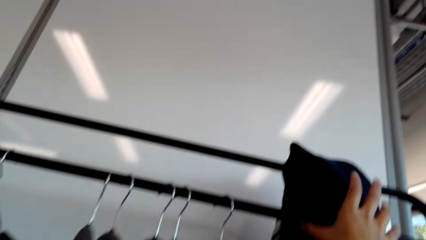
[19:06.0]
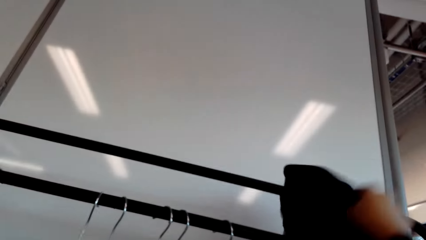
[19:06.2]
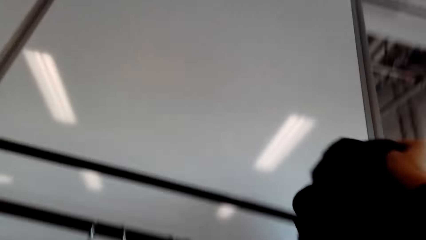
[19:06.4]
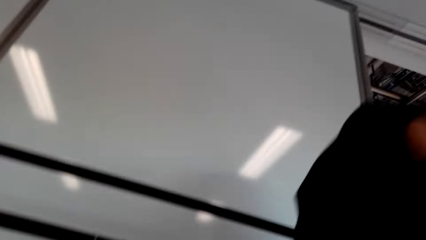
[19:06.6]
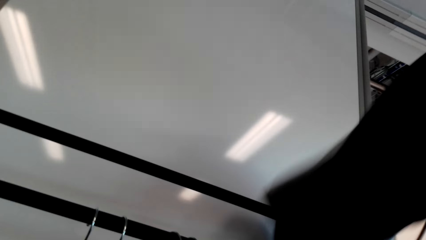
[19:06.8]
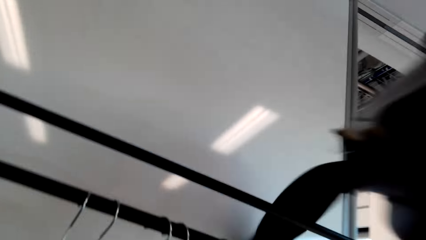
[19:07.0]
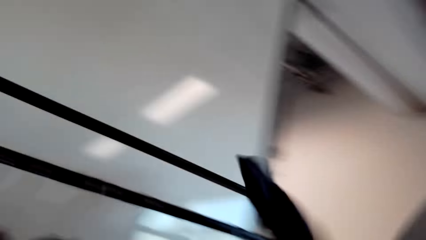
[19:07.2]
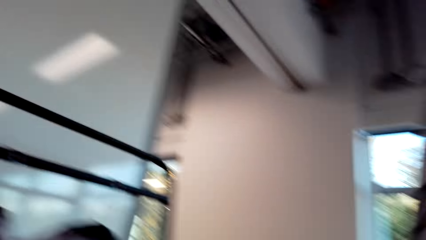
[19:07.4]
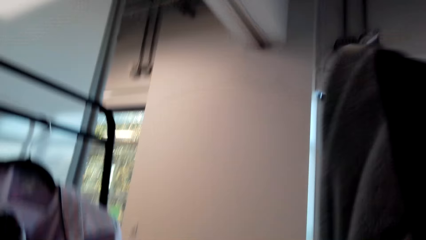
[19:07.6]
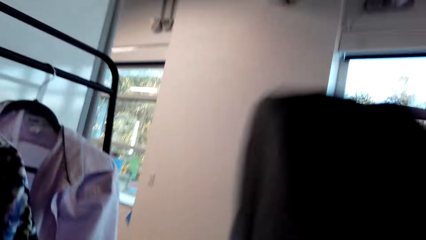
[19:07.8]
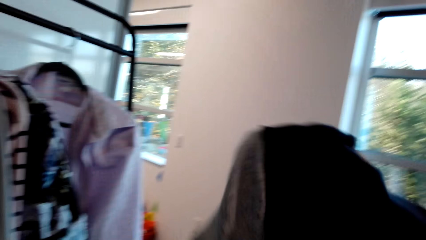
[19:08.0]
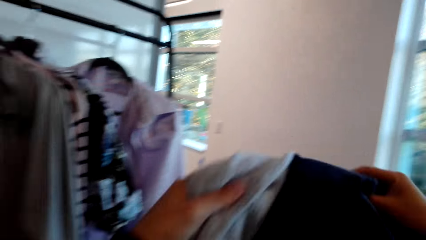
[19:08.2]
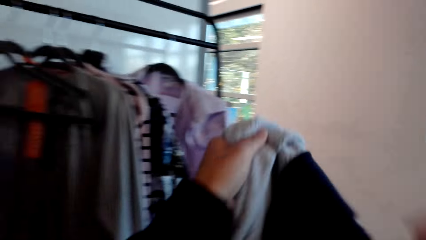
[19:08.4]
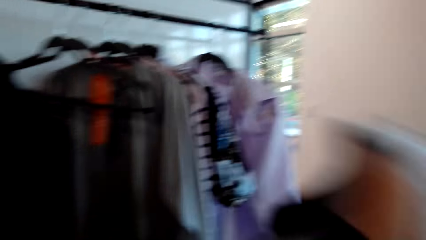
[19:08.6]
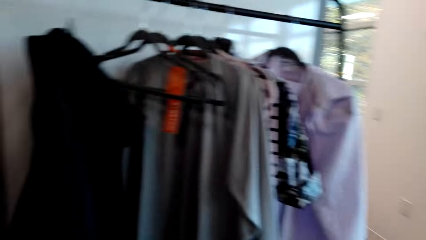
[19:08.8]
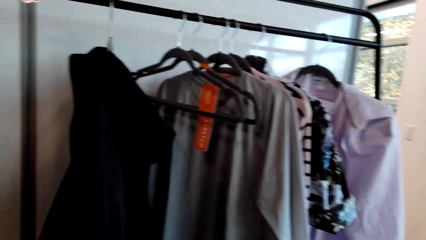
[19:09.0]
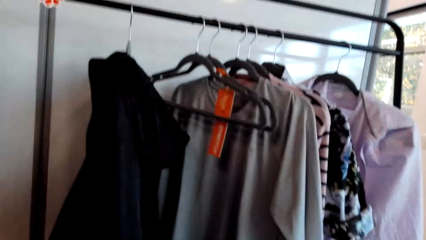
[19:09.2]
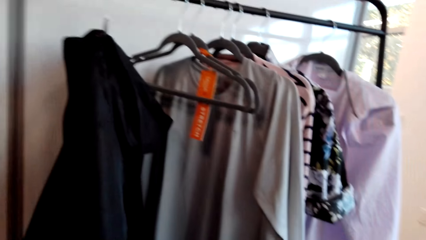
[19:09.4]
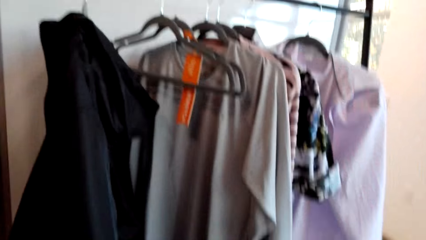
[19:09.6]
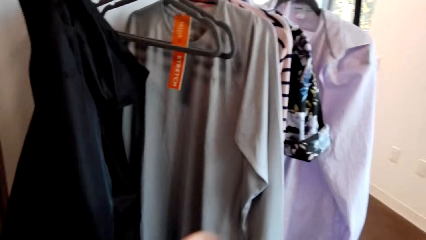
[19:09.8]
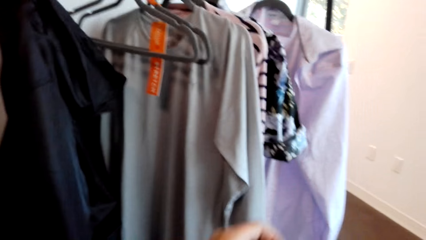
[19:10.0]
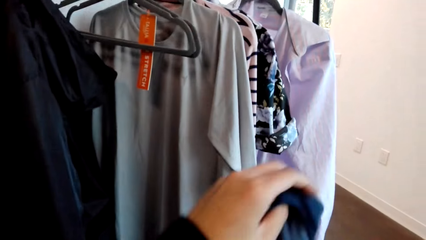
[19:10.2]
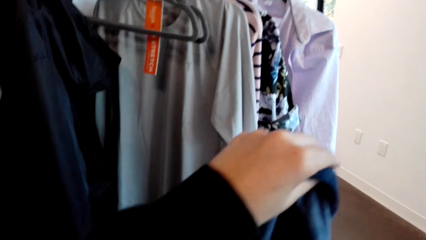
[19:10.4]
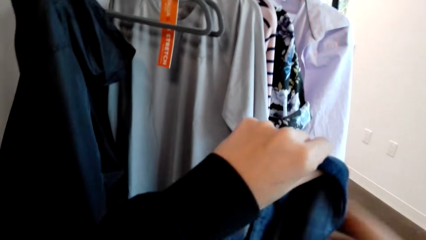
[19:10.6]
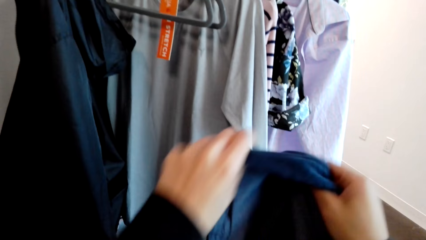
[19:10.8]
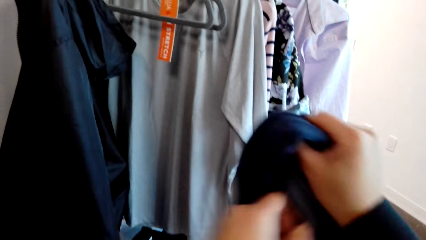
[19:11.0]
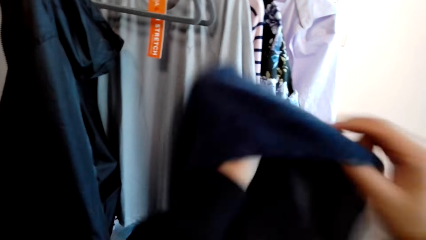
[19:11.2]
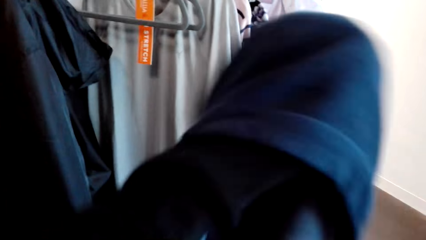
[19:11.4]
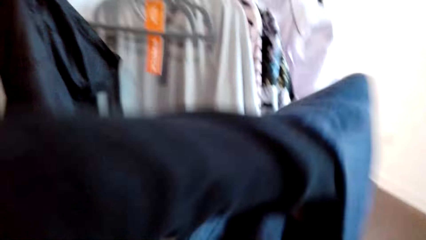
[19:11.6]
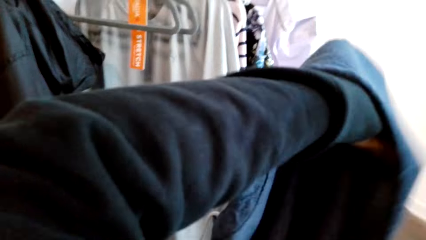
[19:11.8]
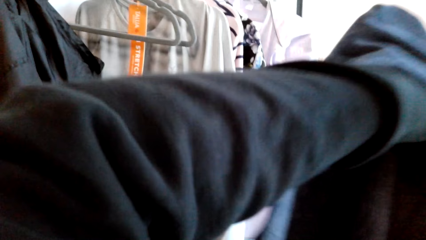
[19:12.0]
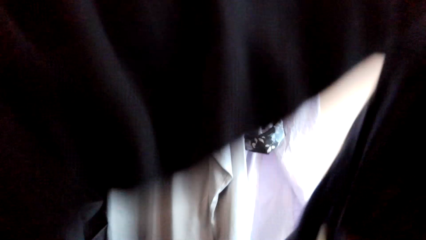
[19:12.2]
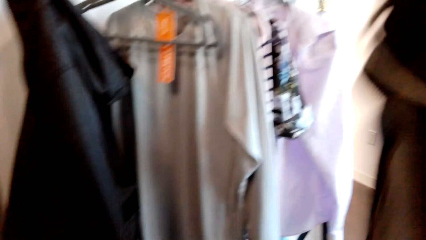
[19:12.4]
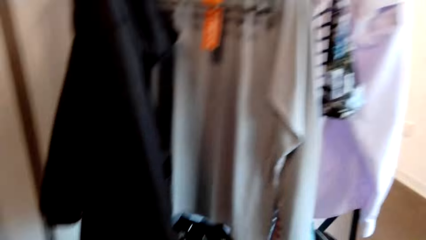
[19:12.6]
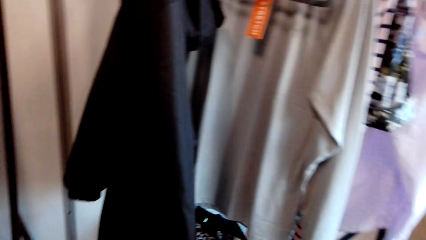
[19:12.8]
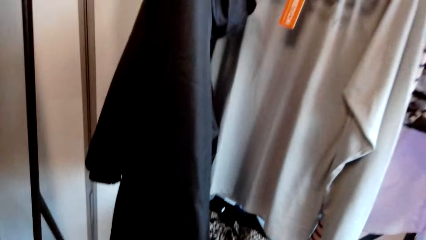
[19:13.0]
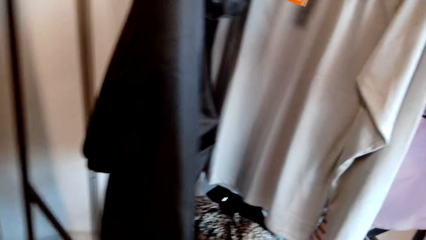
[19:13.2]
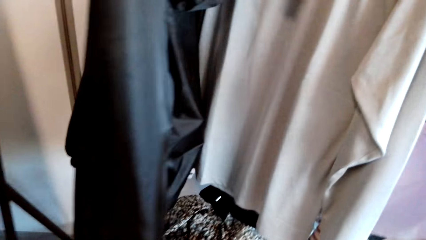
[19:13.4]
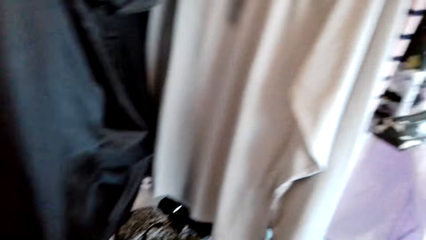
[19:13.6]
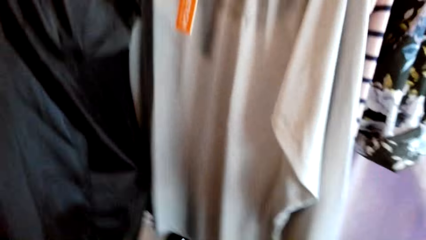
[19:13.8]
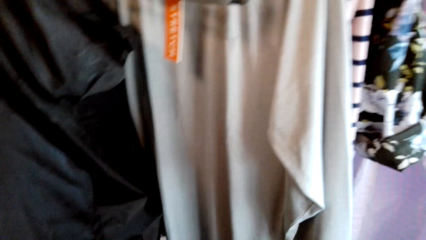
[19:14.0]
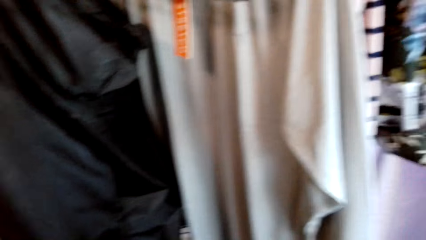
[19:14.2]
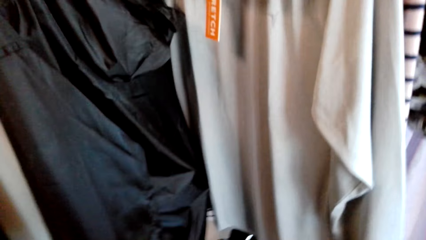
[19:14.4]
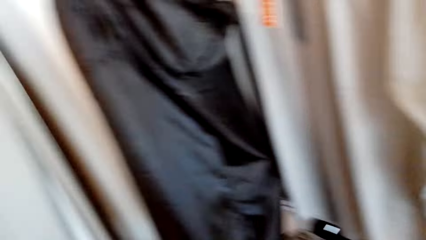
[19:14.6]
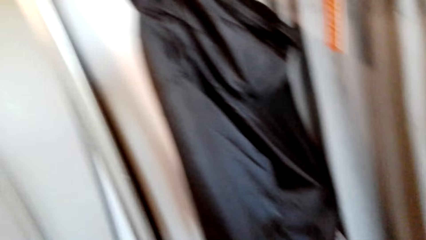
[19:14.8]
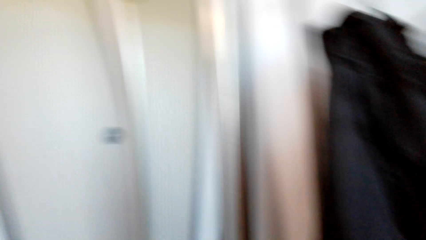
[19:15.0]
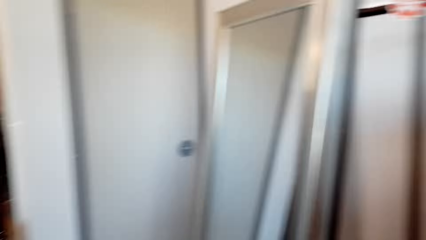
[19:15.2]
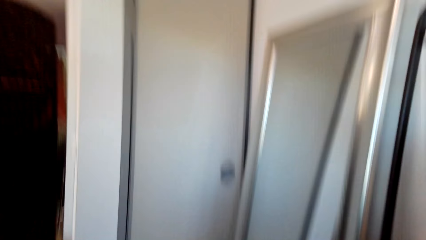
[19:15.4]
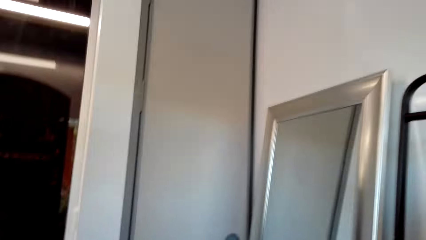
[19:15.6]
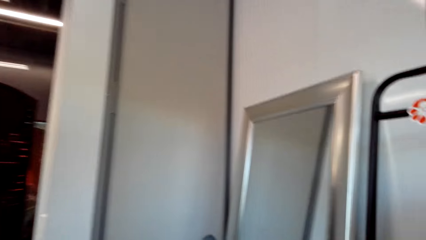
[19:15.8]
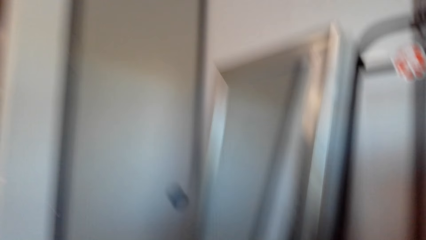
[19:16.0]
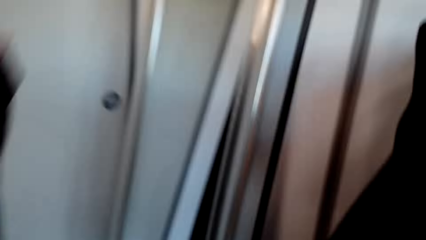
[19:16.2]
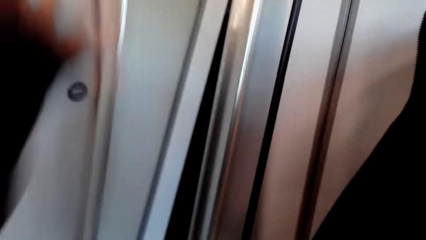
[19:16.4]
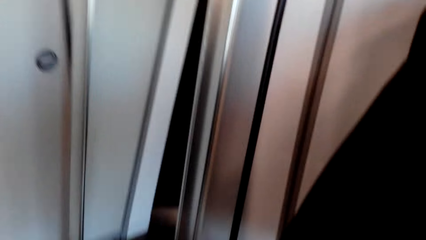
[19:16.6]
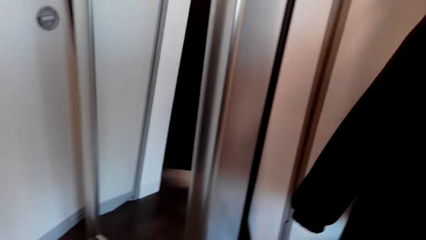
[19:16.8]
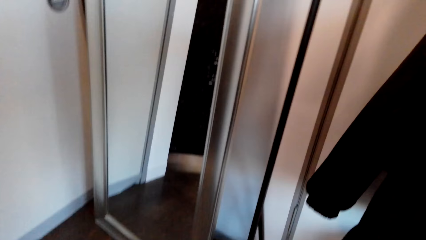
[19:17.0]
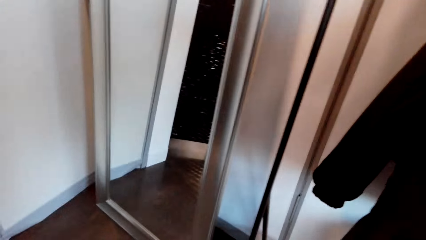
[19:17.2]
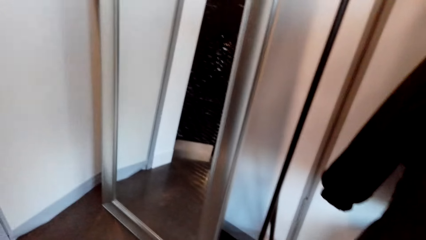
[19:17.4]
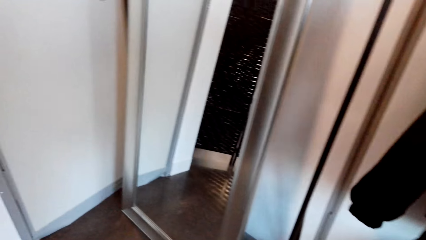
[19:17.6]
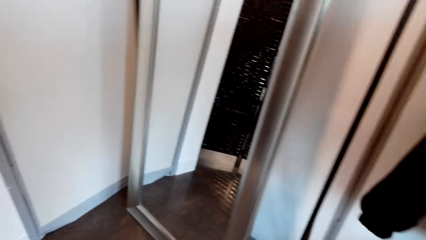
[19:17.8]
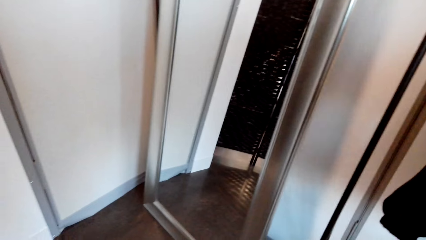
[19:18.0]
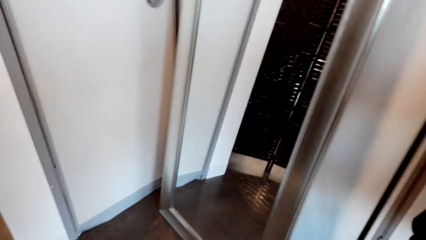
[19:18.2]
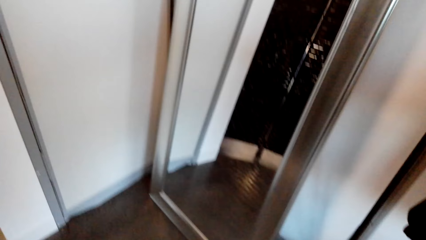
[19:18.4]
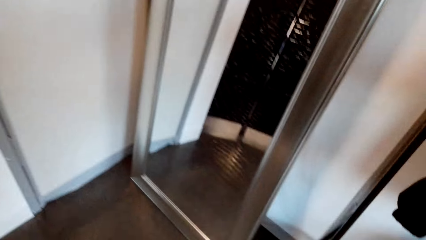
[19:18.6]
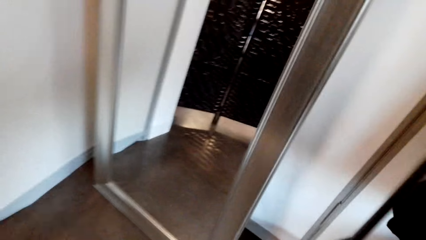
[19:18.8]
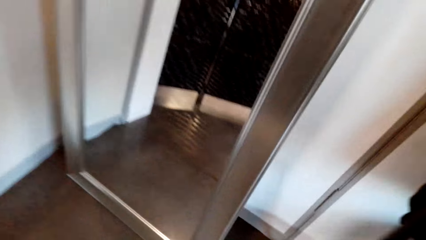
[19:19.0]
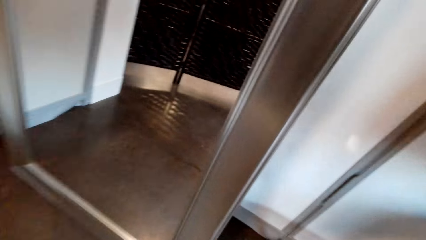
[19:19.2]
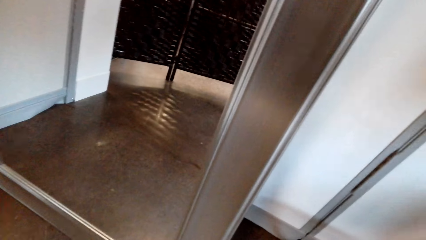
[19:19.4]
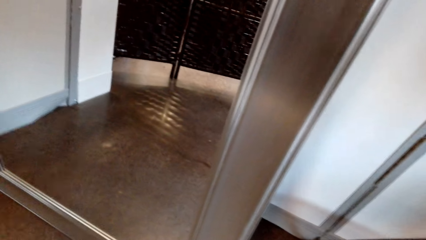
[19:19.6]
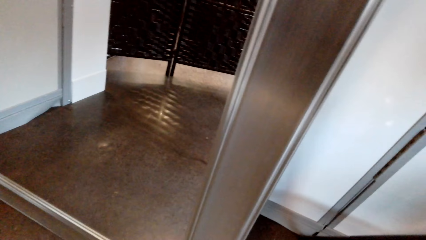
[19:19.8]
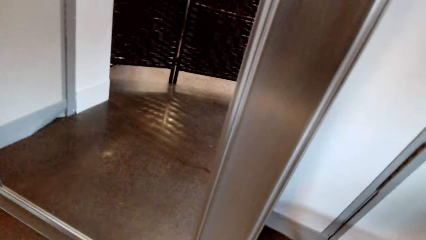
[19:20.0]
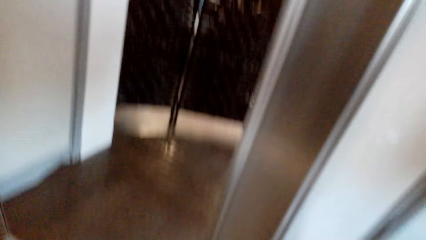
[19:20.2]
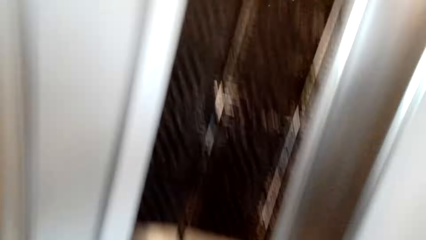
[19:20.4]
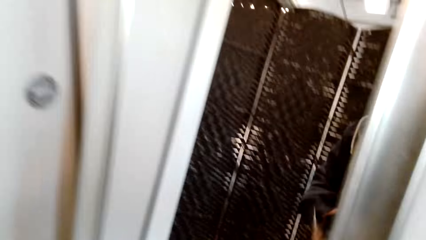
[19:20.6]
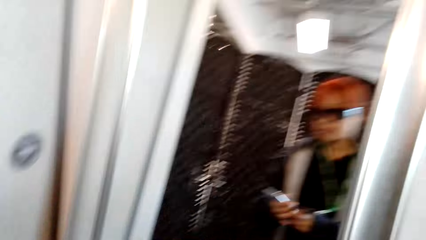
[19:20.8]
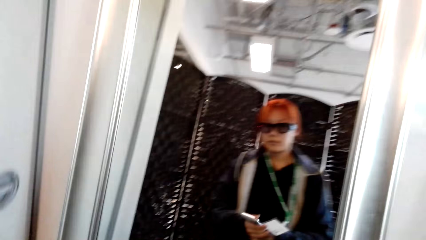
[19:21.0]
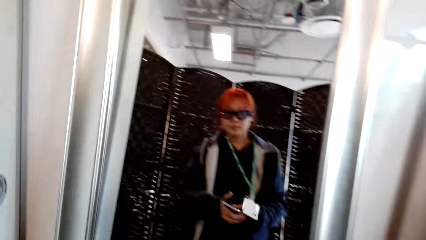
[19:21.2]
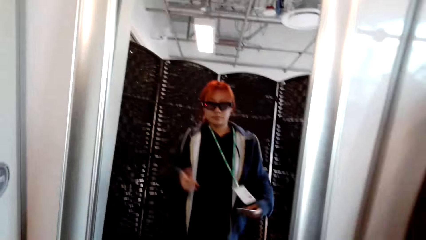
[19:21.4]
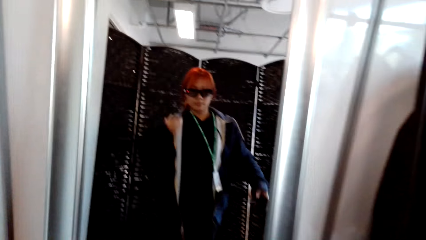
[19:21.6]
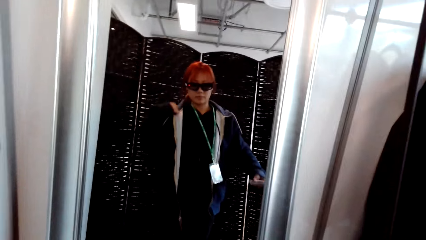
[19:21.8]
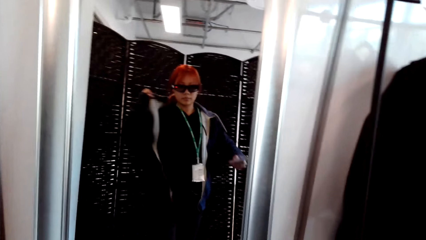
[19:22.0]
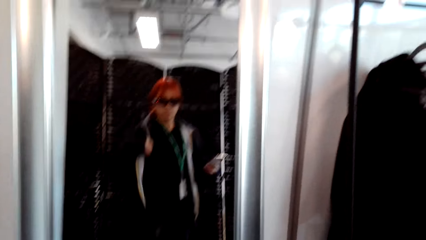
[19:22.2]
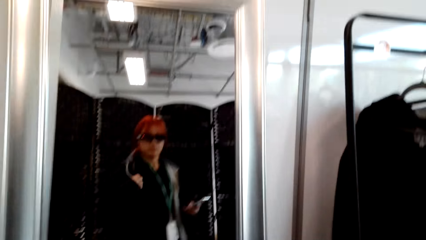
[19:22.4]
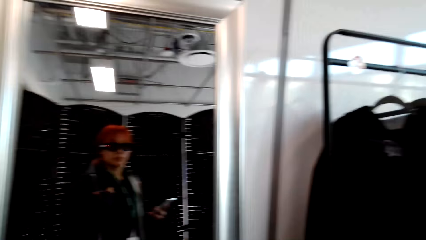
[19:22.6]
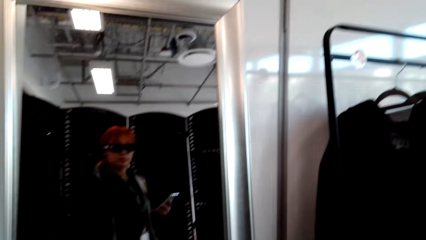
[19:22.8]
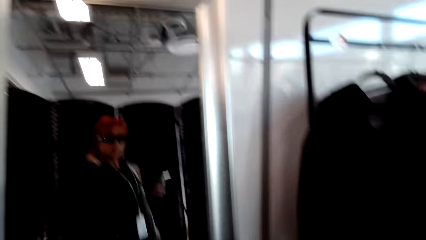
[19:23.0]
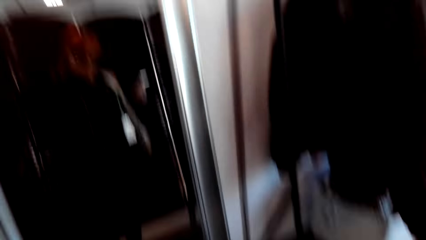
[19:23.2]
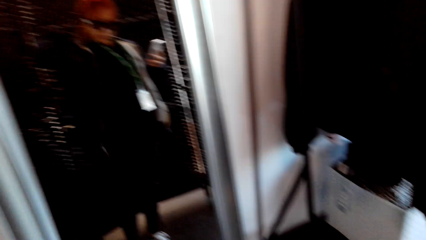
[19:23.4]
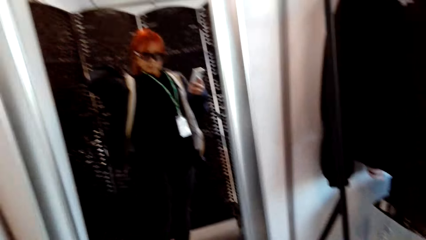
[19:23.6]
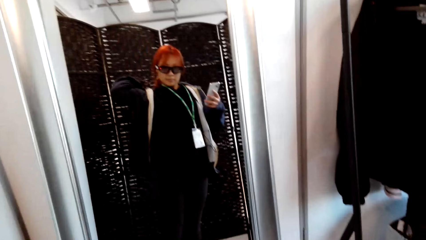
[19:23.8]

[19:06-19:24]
The camera wearer picks a jacket from the rack. They carry the cloth. They wear the jacket. They walk around. They look in the mirror.
